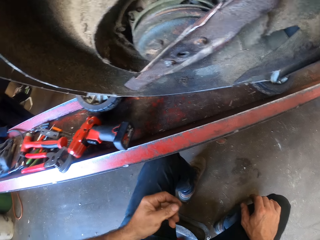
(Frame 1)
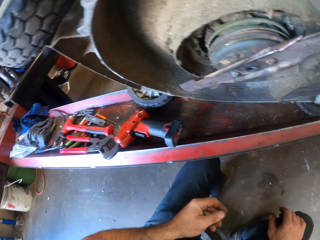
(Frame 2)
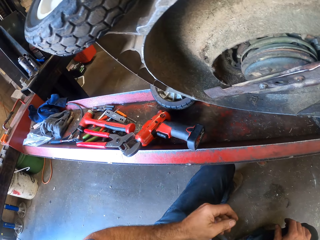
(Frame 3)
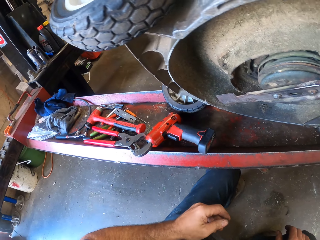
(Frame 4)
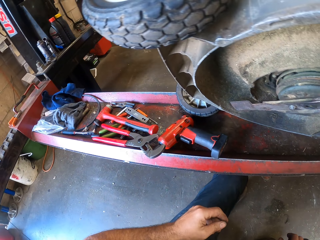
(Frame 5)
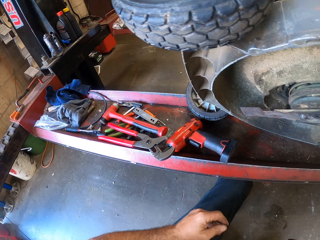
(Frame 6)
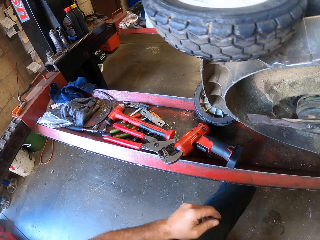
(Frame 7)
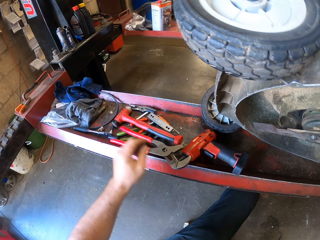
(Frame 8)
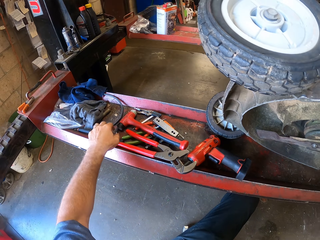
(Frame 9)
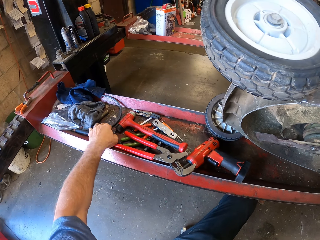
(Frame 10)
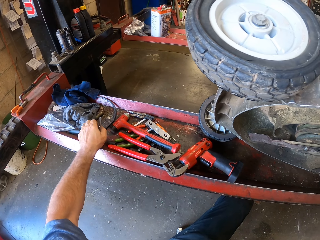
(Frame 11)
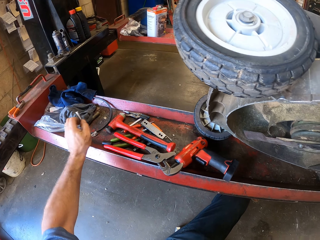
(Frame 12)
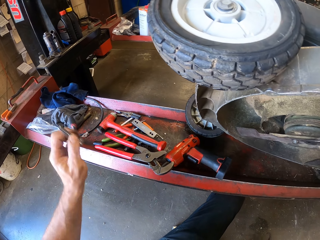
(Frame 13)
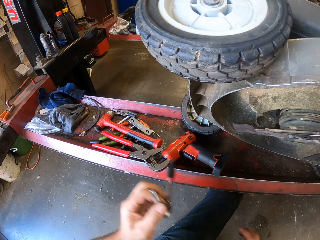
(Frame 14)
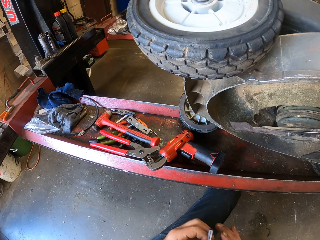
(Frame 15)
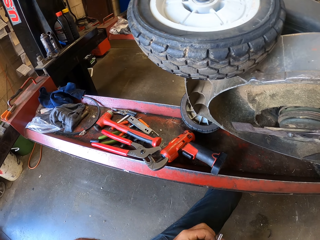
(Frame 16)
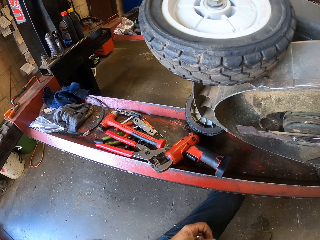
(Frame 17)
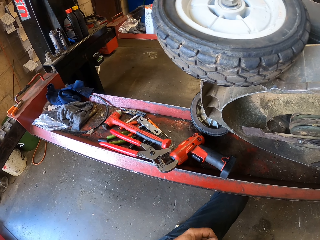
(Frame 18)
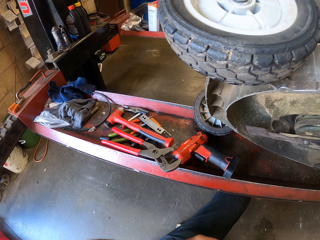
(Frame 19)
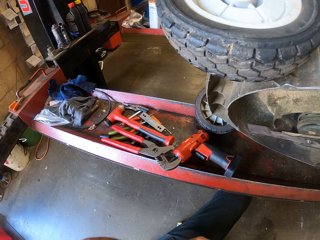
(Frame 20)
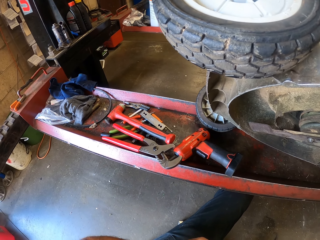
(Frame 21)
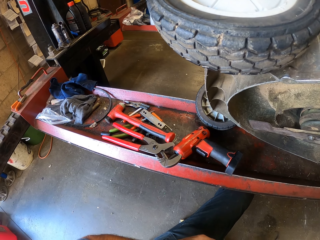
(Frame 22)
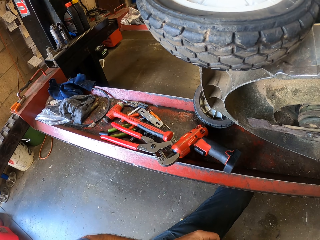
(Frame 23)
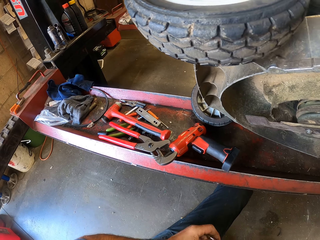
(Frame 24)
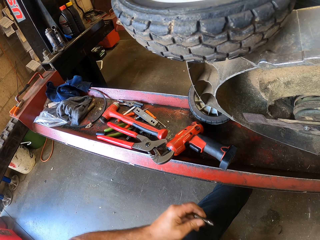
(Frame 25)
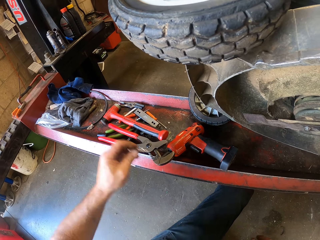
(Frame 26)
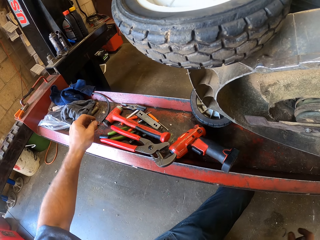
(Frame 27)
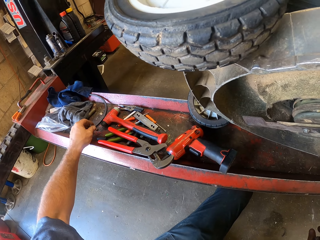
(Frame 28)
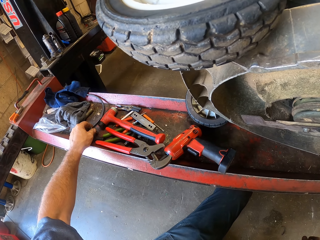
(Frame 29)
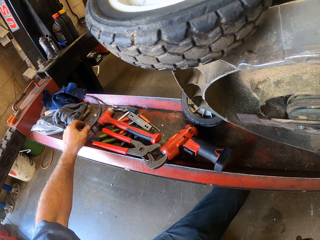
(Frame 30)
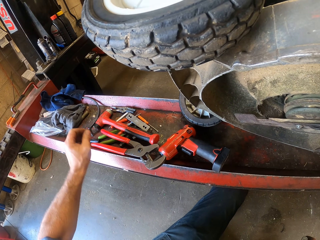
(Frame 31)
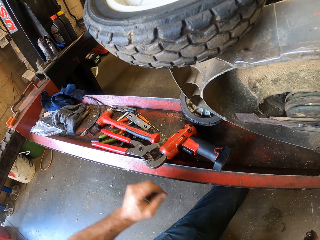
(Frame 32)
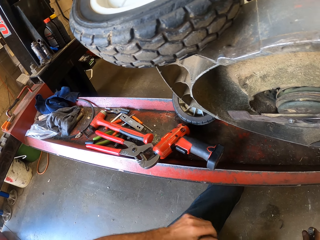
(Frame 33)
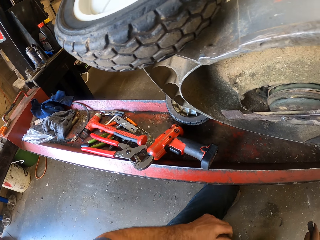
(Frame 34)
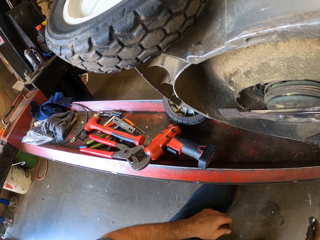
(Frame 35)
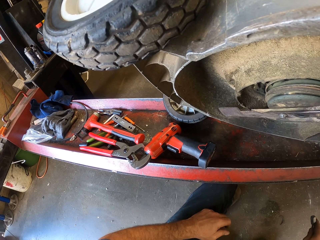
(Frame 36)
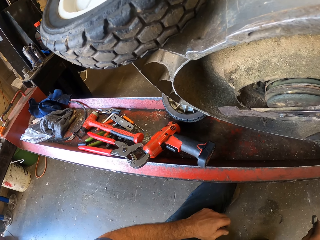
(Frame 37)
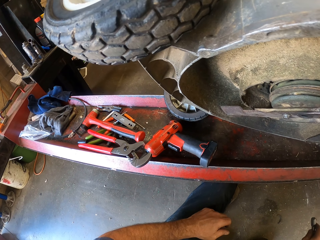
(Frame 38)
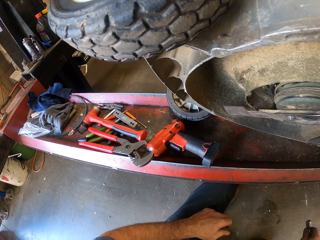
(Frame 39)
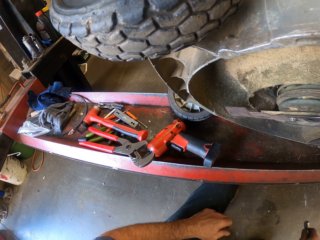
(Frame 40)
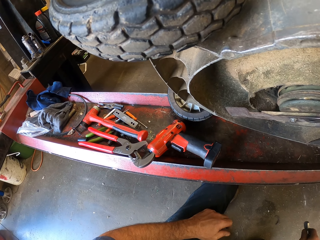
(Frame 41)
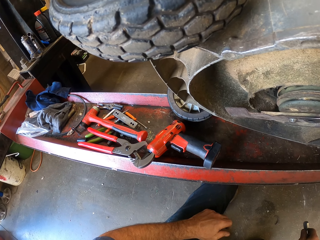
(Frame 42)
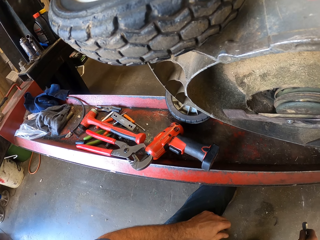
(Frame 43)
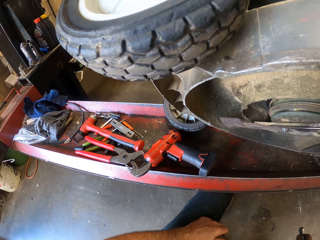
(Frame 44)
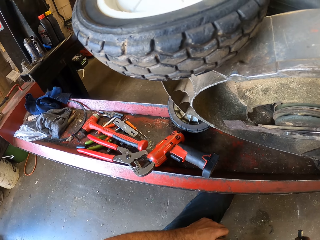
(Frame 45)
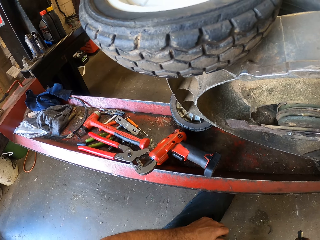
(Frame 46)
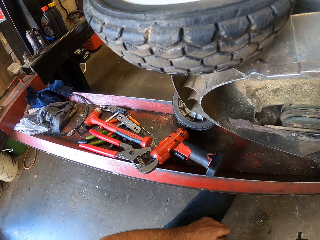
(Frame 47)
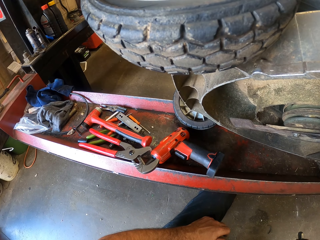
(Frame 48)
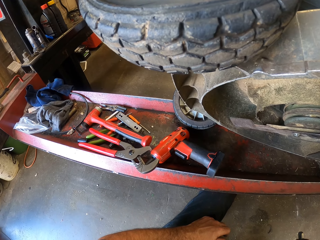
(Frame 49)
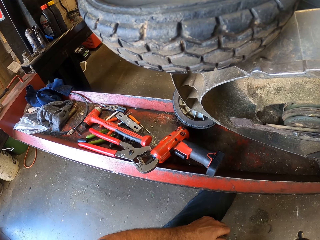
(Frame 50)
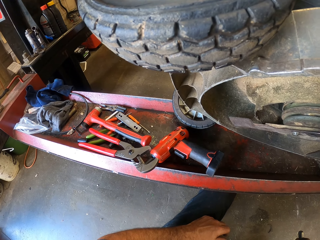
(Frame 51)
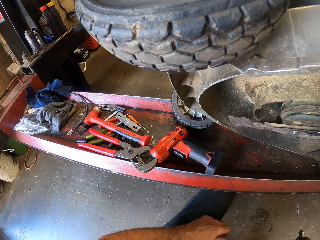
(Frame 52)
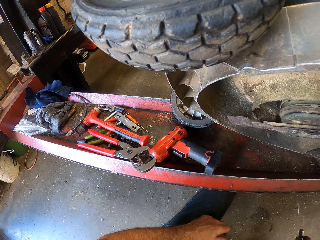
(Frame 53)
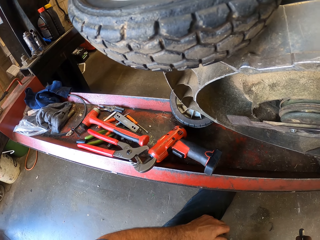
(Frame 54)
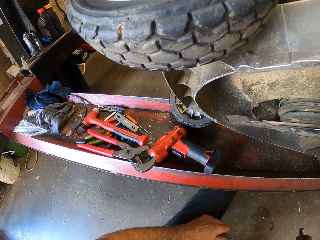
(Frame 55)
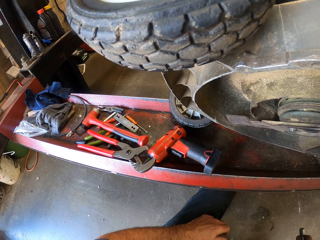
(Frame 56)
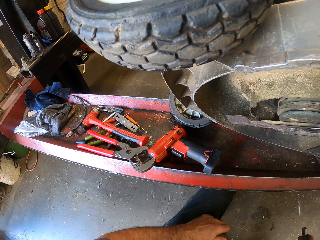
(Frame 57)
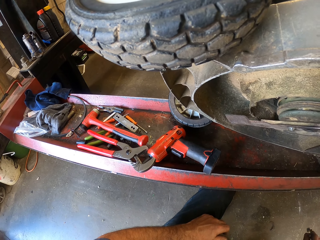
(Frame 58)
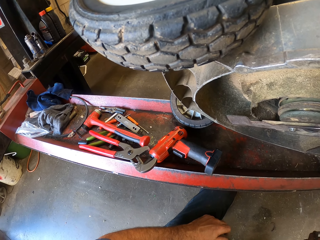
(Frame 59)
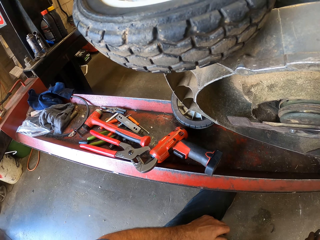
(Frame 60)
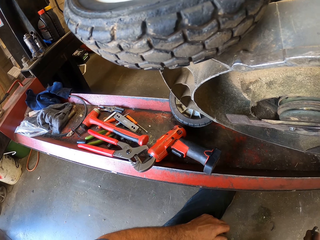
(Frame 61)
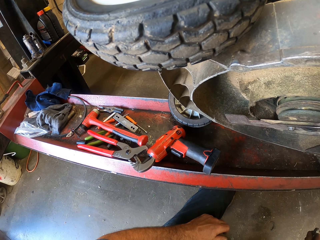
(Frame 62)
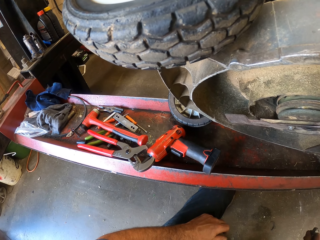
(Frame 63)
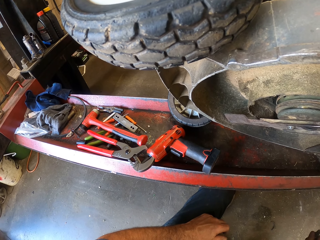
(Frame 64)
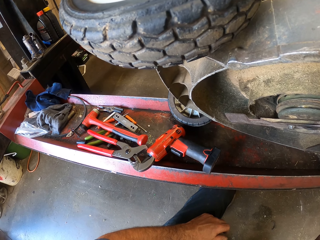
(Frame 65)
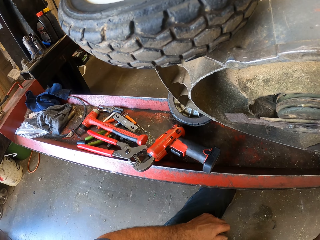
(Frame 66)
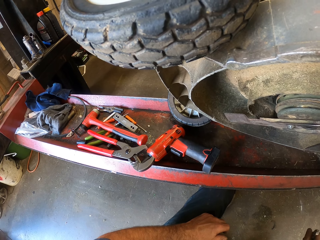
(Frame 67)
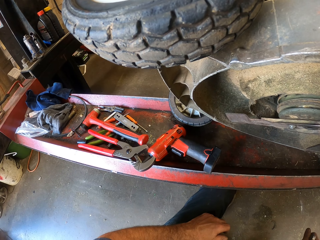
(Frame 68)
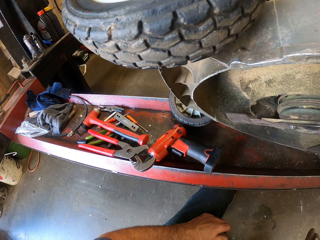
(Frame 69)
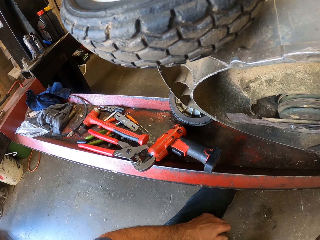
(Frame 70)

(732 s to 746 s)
The camera wearer picks up a socket wrench from the engine stand with his left hand. He removes a socket from the socket wrench with both hands. He picks up something. He drops the socket on the engine stand with his left hand. He looks at the leveler.

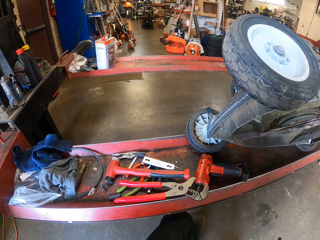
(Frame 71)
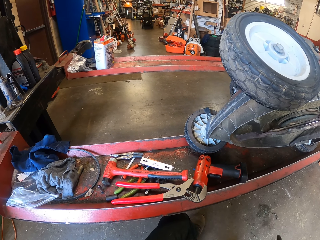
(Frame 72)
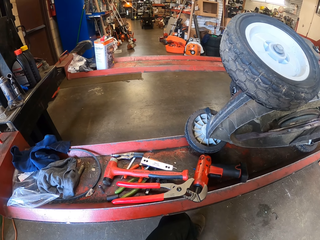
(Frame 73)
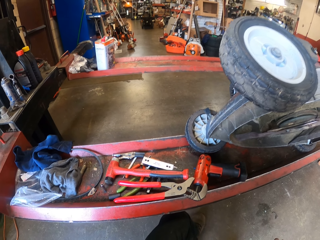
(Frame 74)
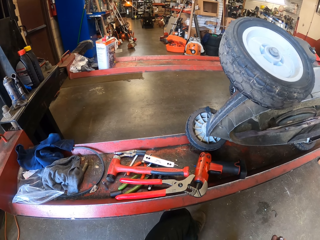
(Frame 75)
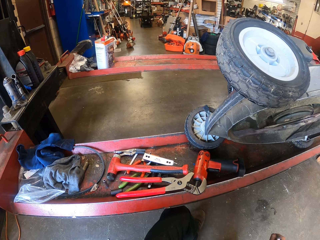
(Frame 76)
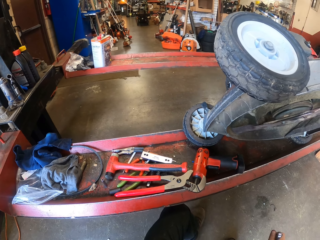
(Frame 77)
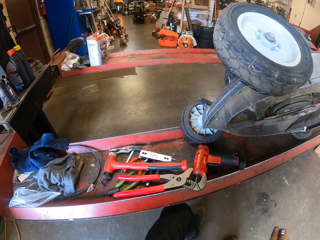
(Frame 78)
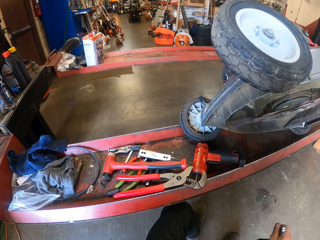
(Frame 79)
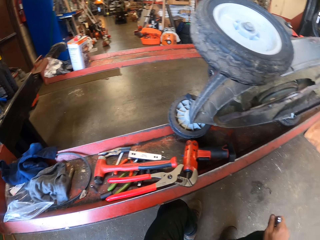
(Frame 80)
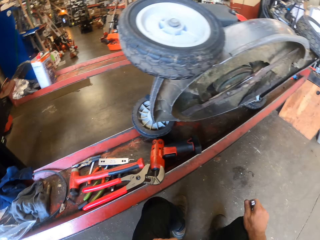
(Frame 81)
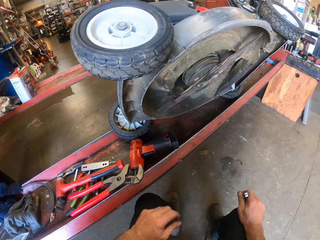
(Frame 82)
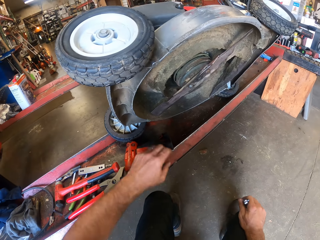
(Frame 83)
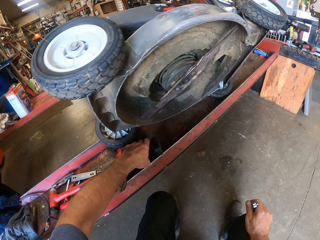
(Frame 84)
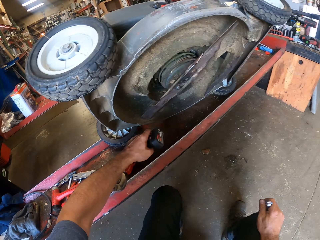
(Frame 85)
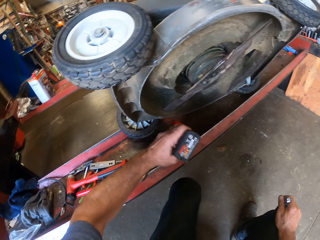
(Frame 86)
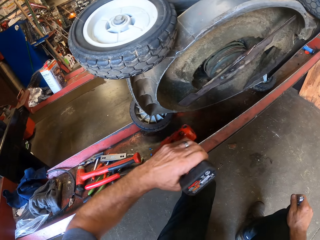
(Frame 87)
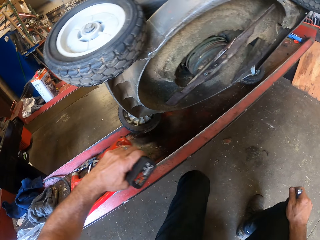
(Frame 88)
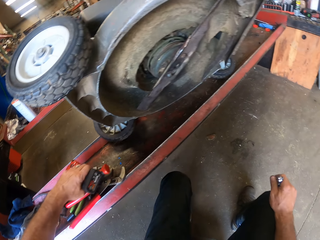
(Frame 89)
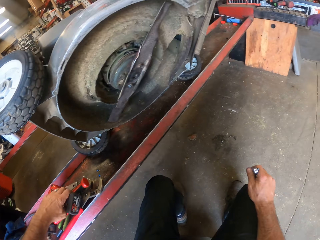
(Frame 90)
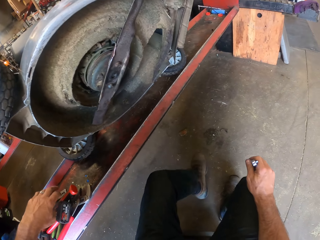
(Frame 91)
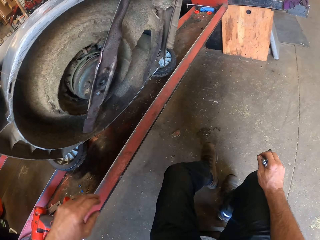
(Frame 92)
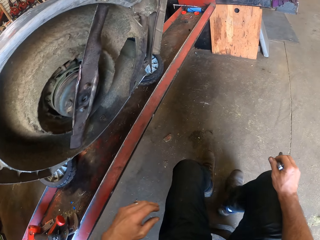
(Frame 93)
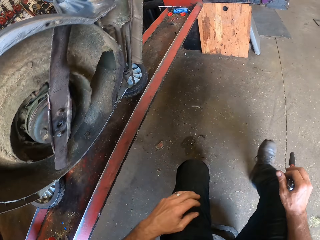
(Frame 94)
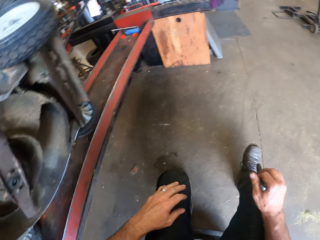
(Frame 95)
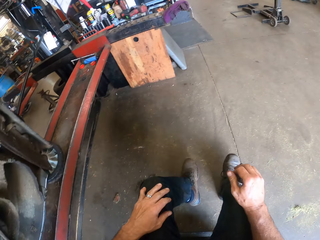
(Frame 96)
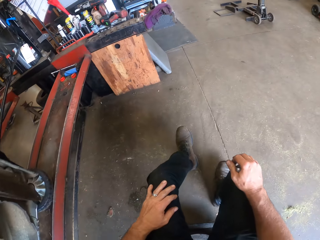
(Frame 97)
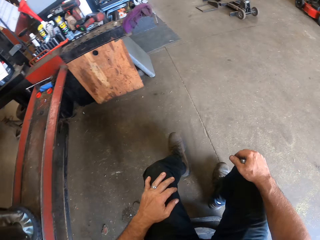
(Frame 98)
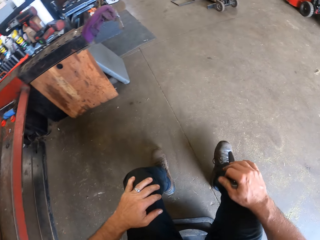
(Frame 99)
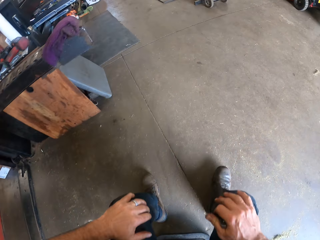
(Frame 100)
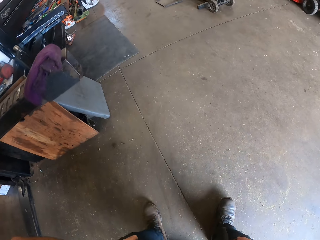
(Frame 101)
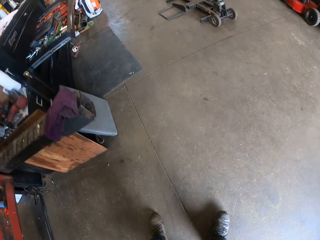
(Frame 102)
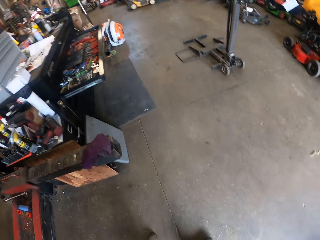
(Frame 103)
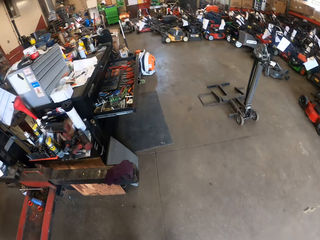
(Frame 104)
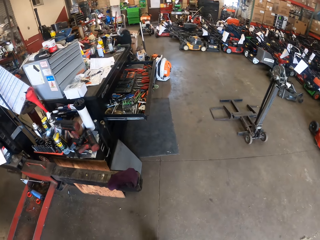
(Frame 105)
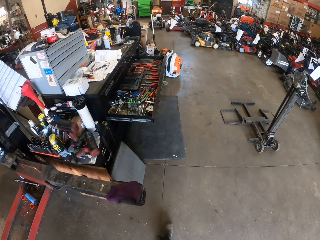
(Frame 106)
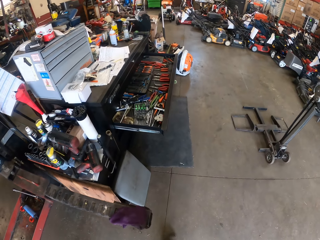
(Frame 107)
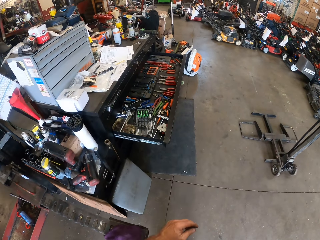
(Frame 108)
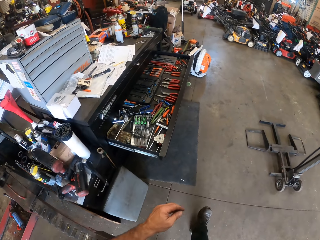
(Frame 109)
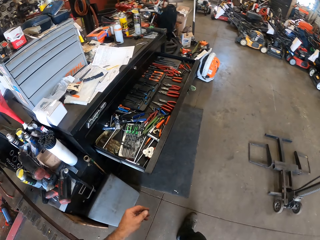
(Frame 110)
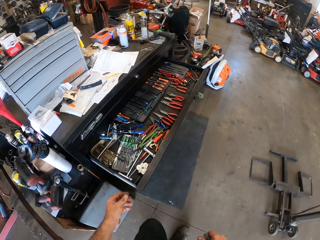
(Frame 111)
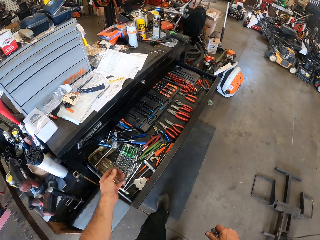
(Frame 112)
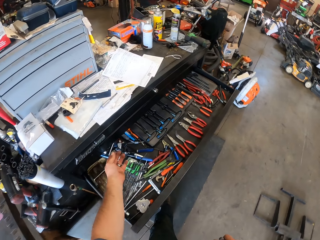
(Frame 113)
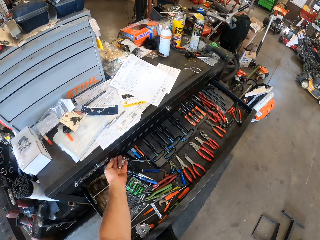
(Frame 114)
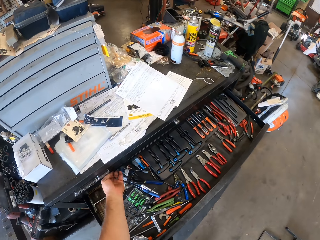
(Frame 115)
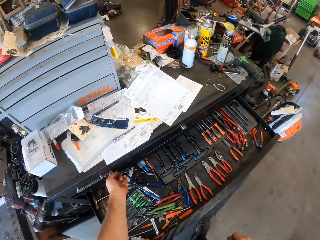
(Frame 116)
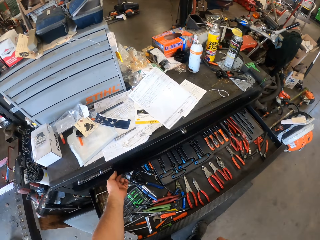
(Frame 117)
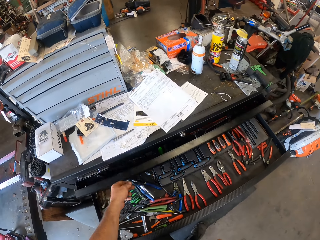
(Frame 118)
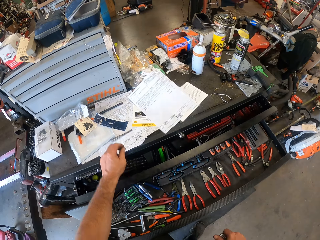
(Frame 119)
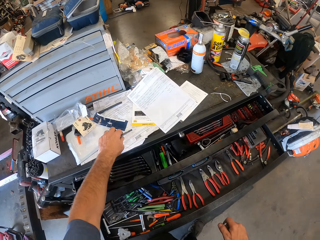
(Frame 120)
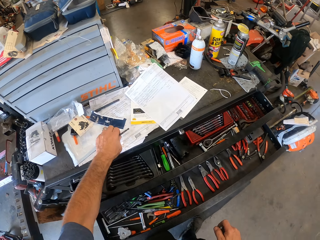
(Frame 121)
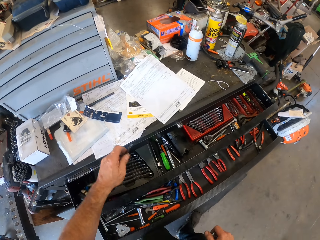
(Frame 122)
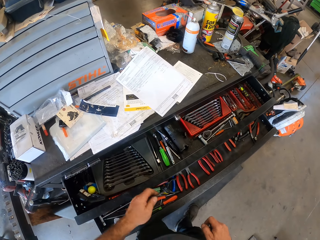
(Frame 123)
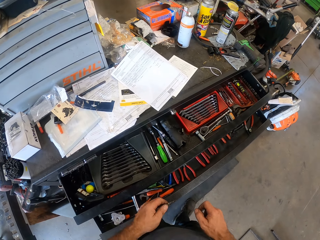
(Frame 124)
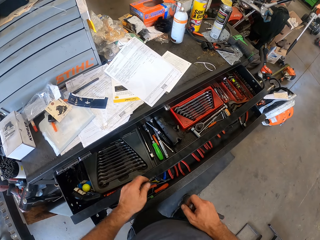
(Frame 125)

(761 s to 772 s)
The camera wearer picks up the nail gun using the left hand. He moves the impact wrench on the engine stand with his left hand. He puts the nail gun down. He drags the stool along with his legs. He walks. He opens a drawer with his left hand. He picks up a screw from the top of the drawer table with his left hand.
